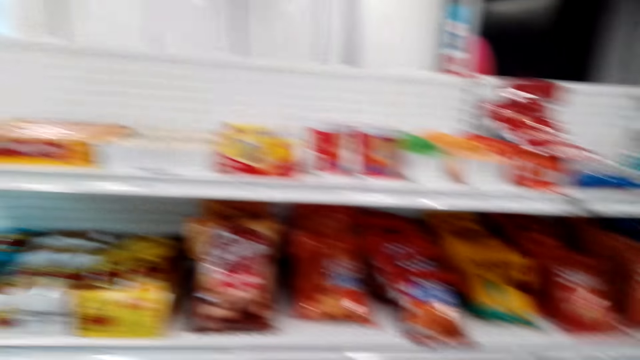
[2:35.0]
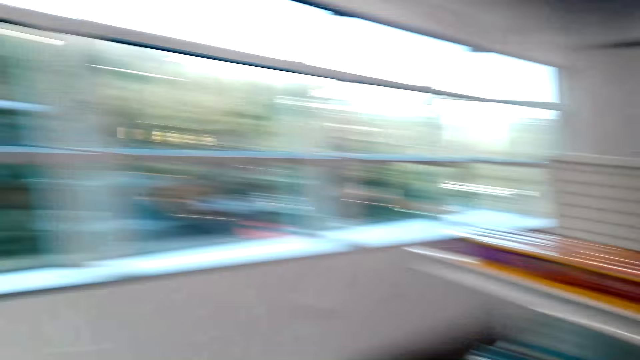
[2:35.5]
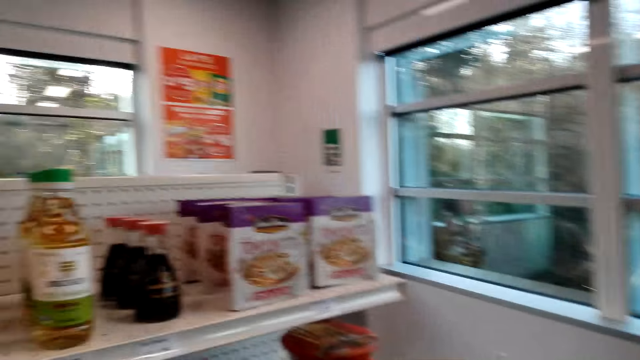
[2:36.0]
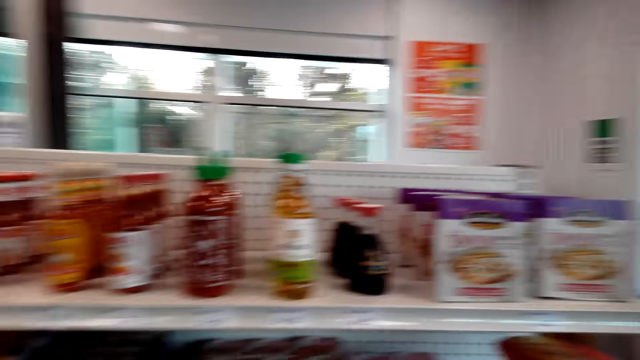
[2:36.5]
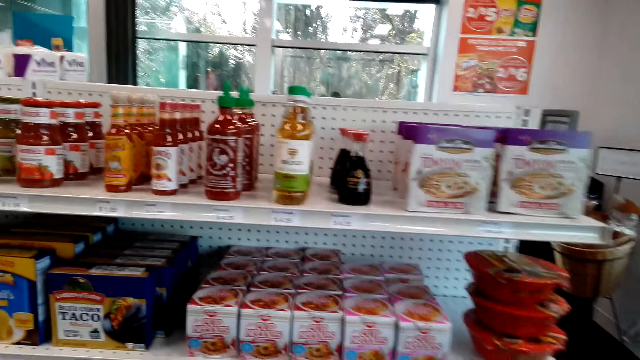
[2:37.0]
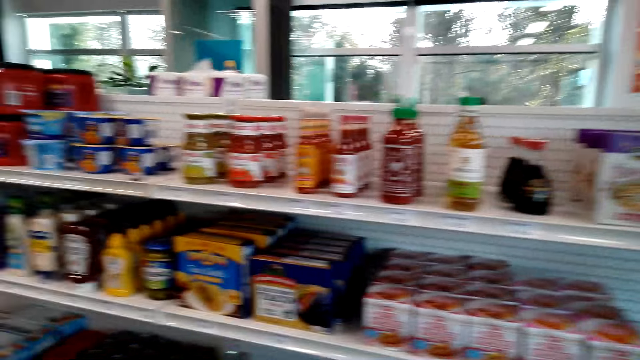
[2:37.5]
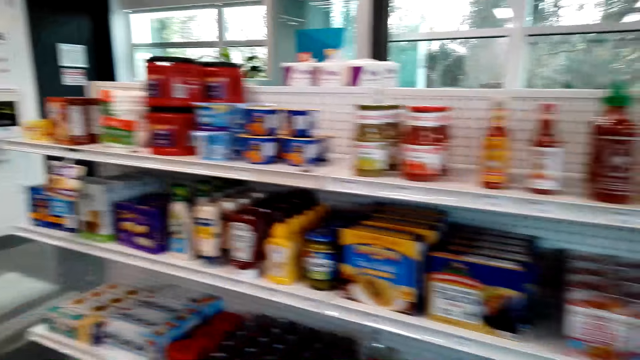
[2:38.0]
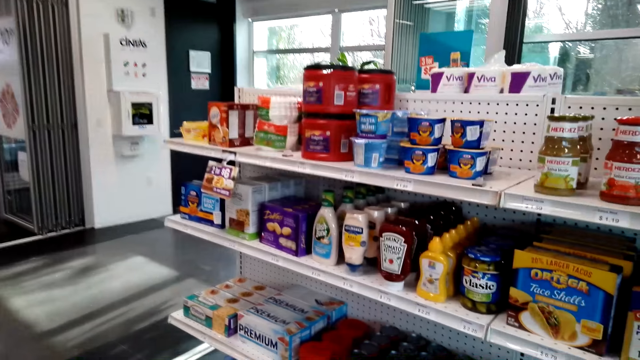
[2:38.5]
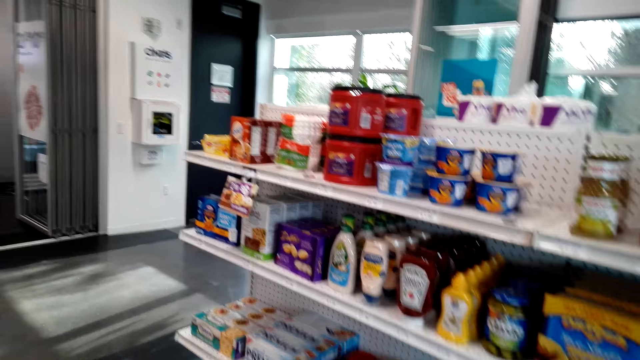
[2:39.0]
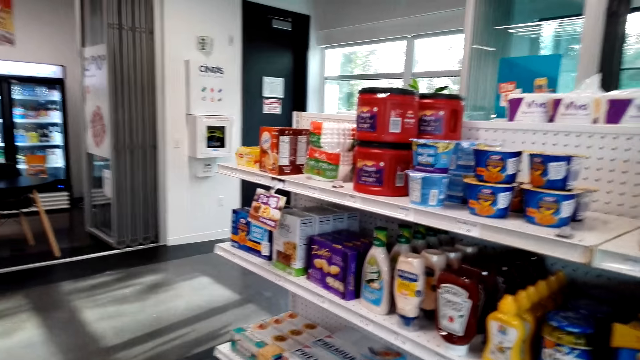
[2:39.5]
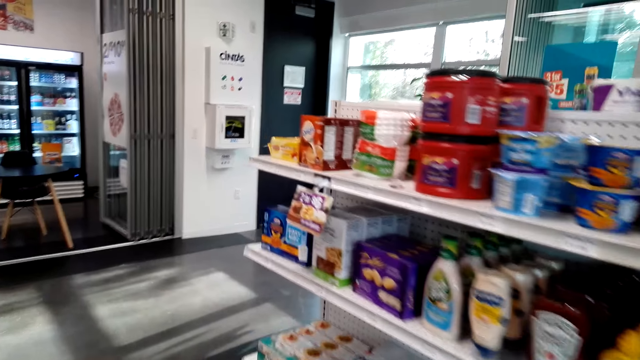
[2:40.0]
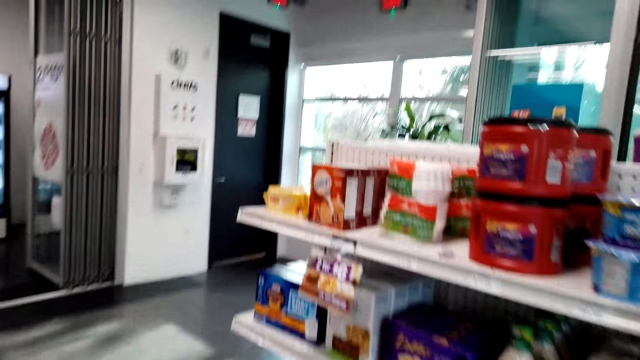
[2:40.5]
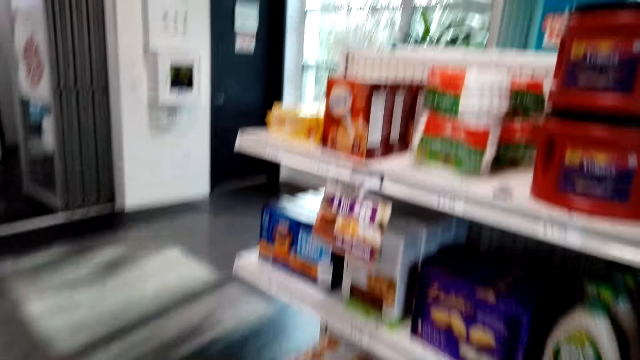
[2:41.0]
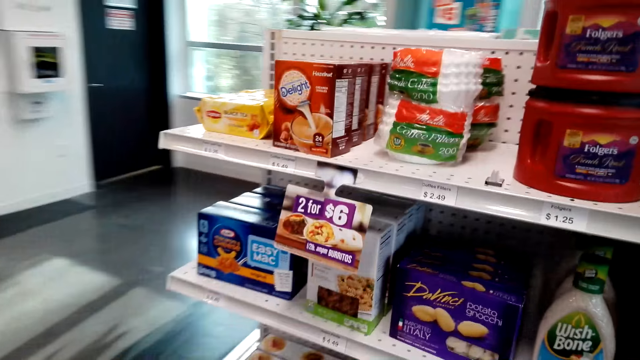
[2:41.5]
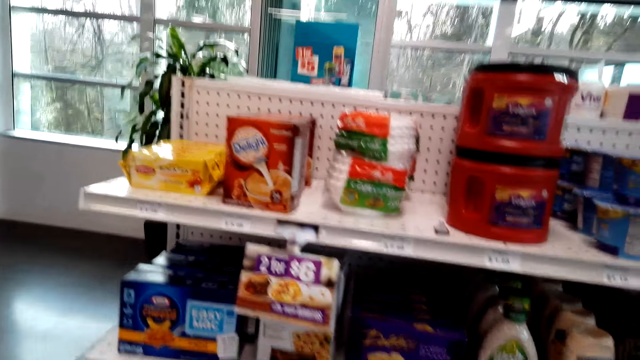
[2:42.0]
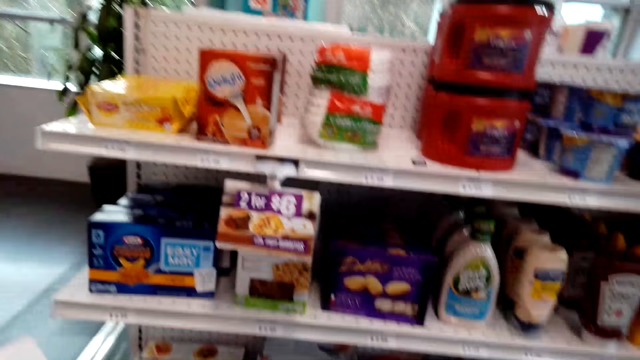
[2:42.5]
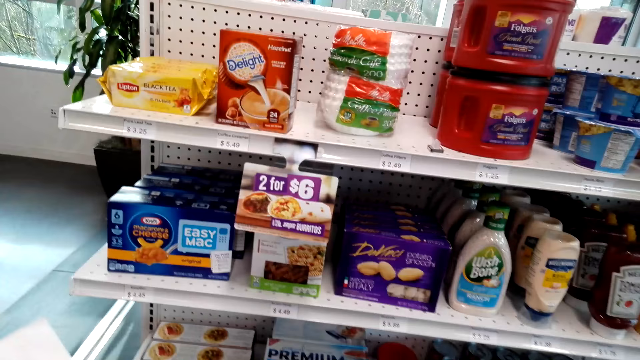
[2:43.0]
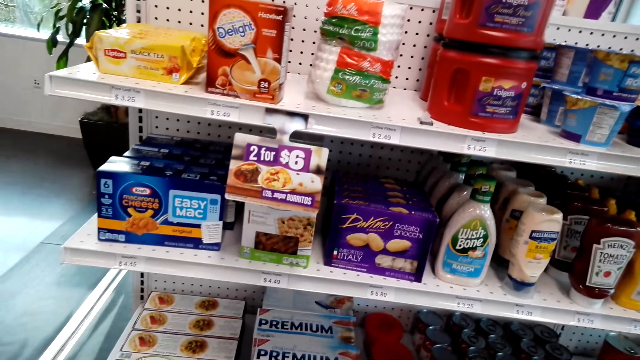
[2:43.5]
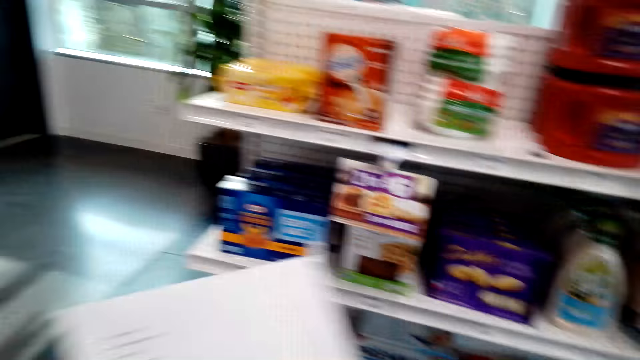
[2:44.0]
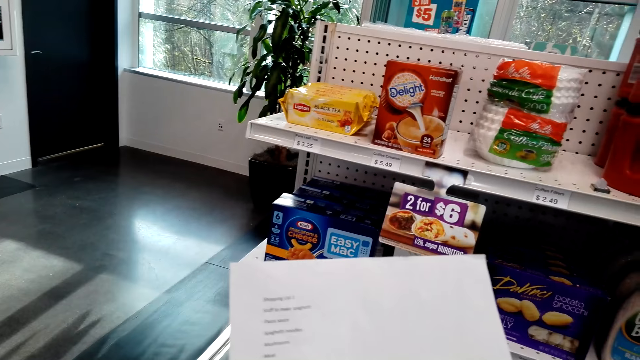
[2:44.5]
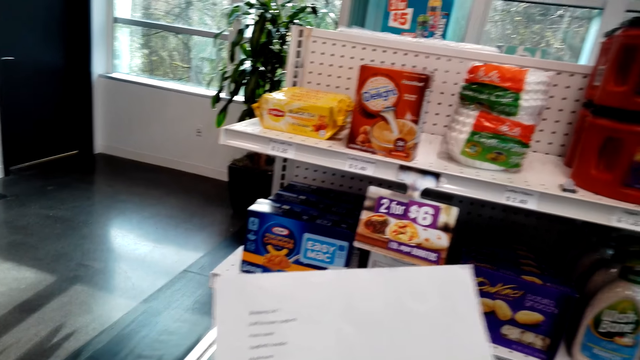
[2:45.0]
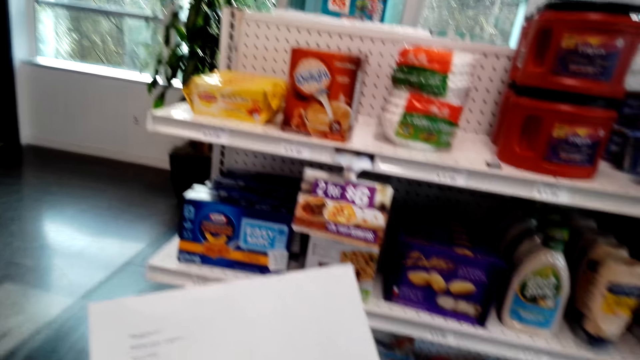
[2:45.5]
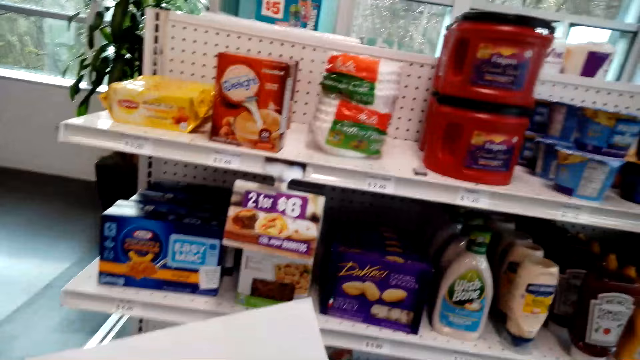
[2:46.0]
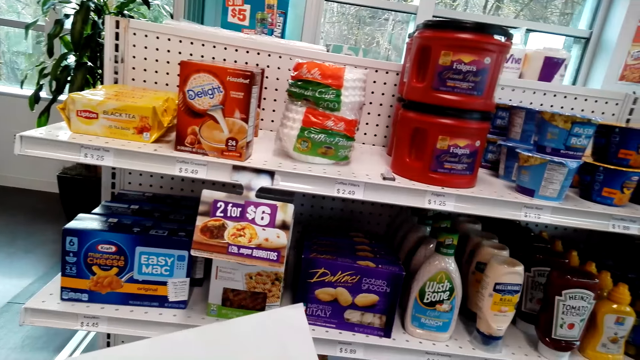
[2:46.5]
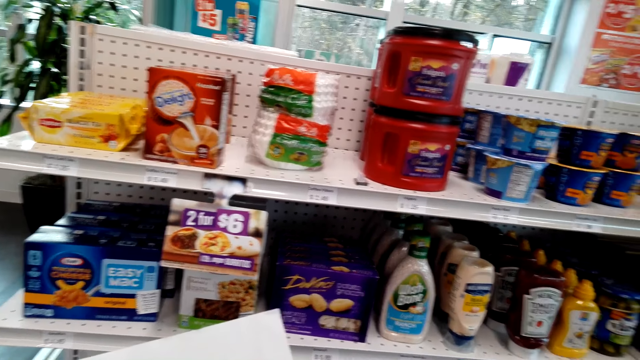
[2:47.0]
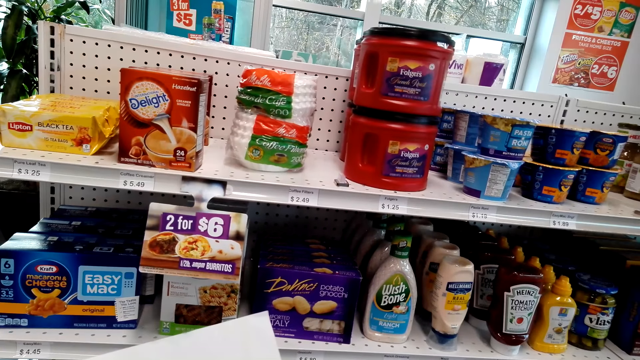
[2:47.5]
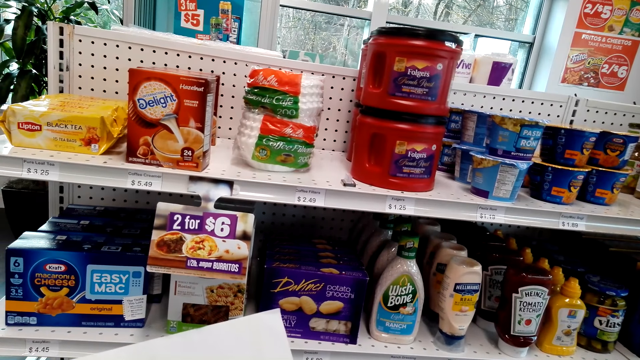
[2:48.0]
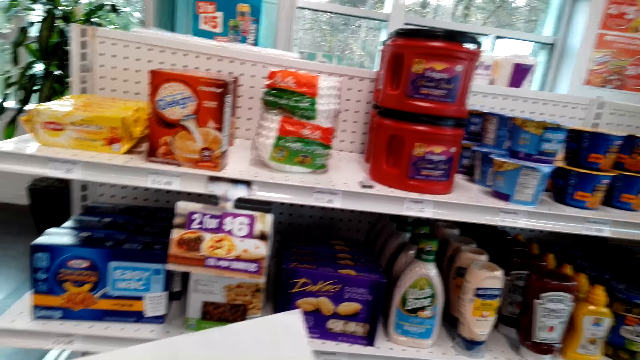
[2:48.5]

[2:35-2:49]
The camera wearer stares at the shelf. They turn around. They stare at the shelf. They walk around the supermarket. They stare at the shelf. They stare at the shopping list. They hold the list.

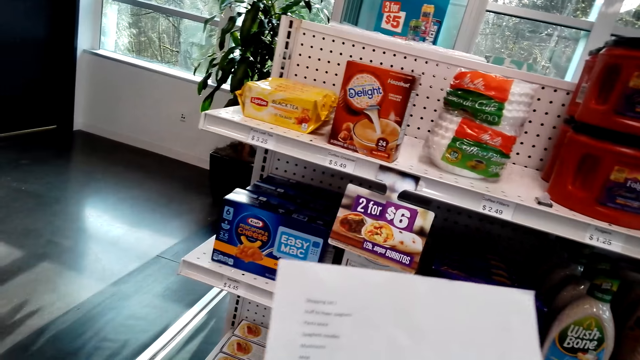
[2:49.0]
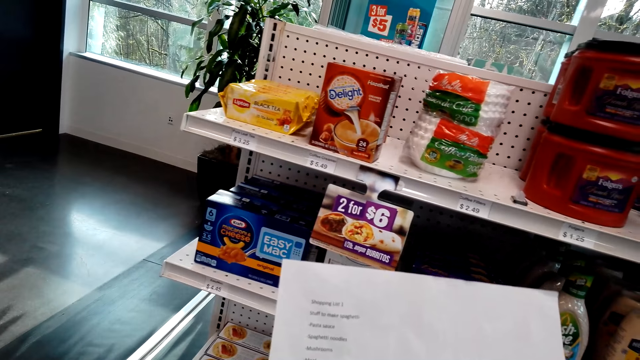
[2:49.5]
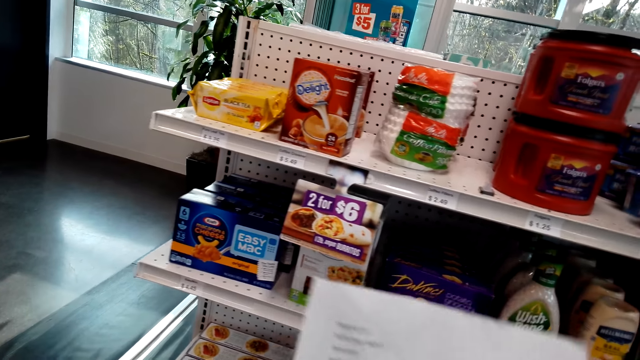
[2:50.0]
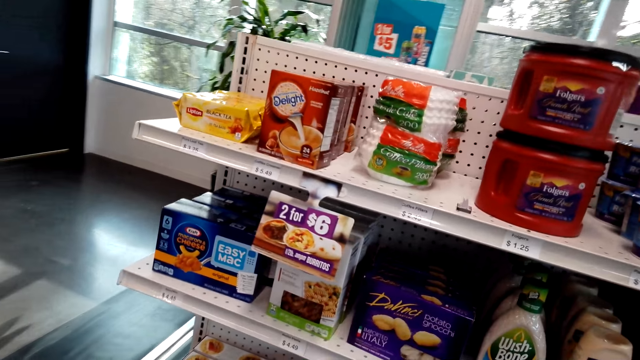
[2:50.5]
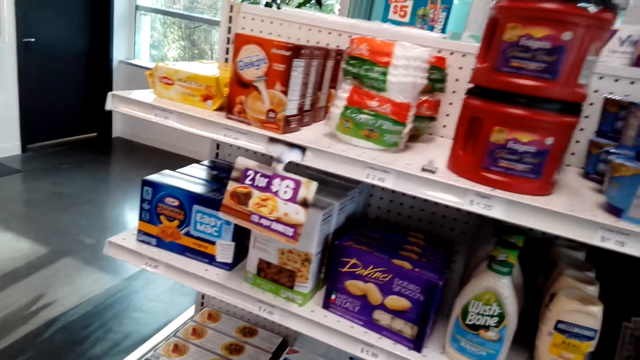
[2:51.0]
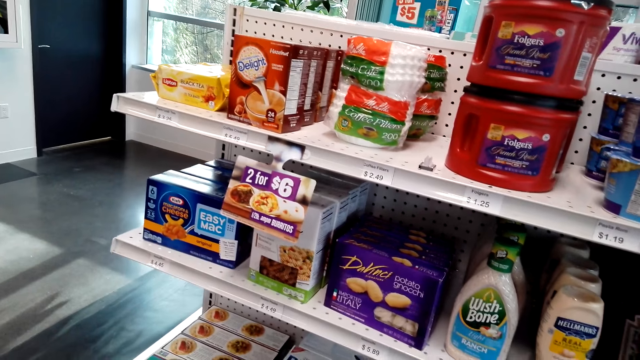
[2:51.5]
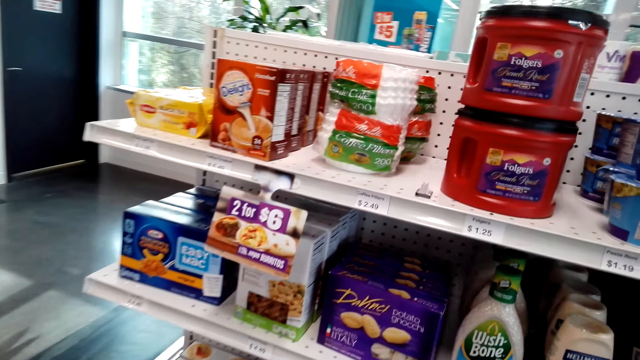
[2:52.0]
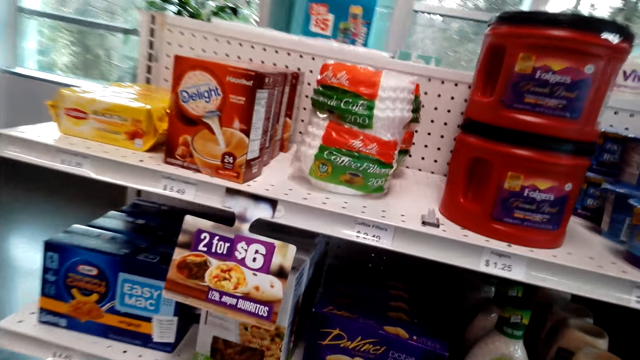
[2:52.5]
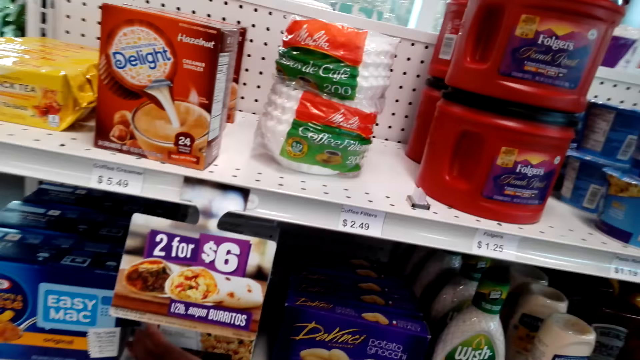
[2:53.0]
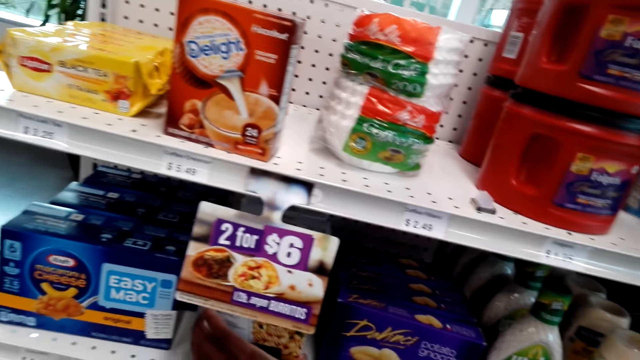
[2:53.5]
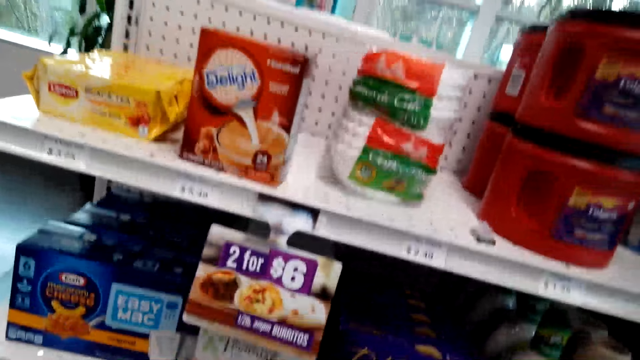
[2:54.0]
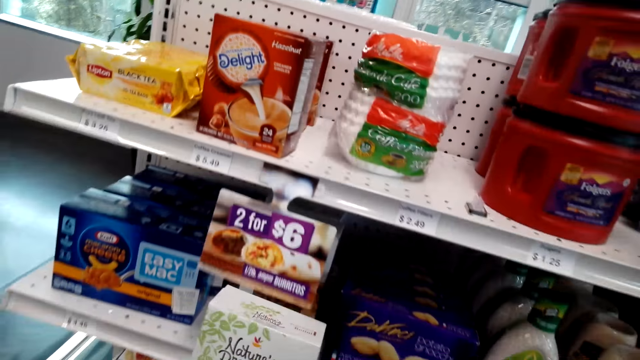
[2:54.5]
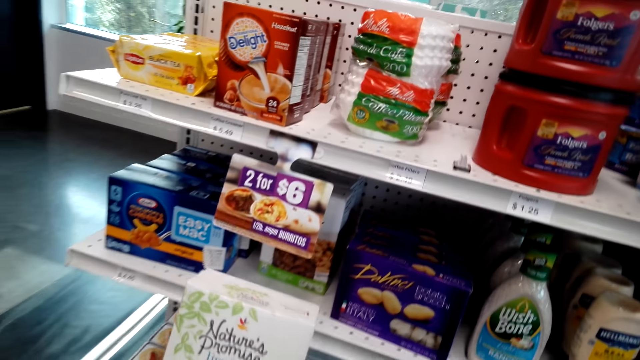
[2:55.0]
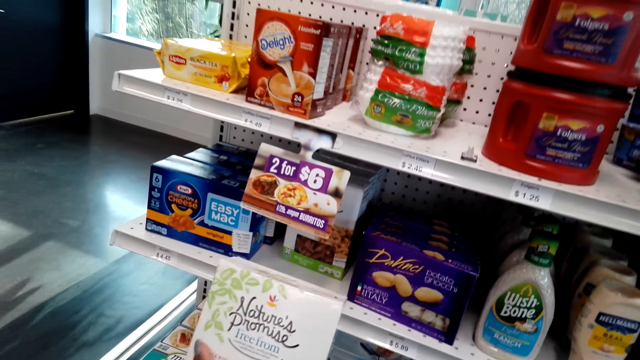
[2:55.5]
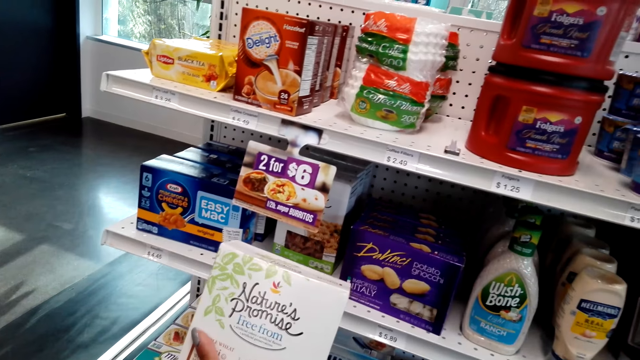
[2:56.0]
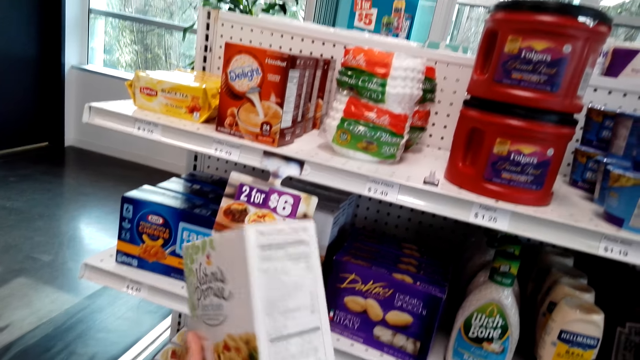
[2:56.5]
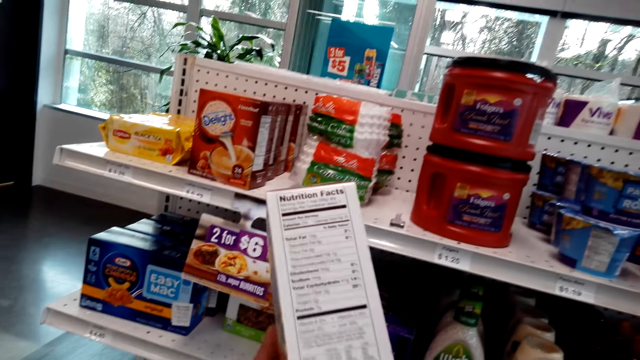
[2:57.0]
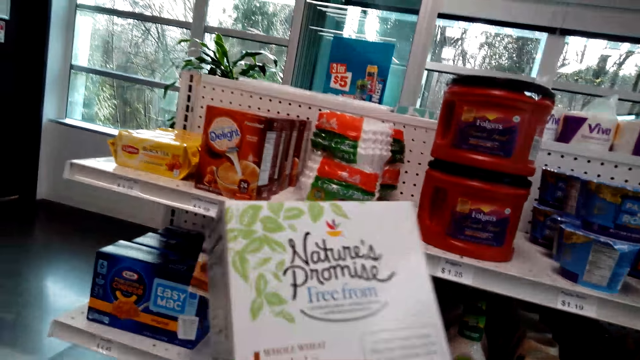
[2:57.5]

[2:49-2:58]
The camera wearer stares at the shelf. They pick up a pack of Nature's Promise.
